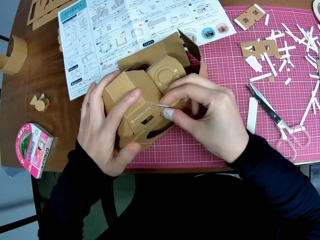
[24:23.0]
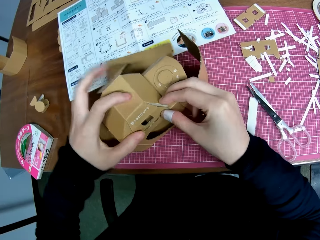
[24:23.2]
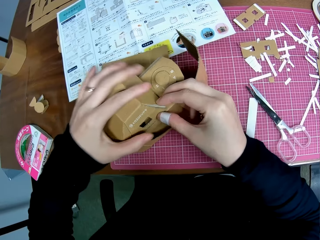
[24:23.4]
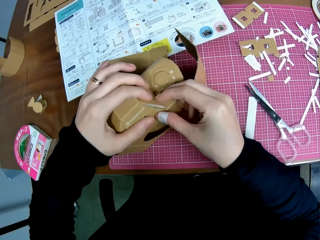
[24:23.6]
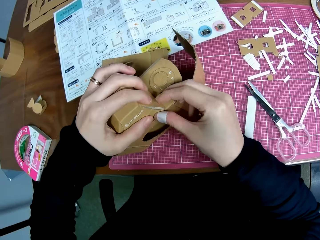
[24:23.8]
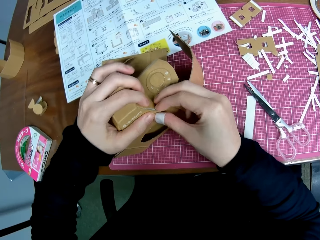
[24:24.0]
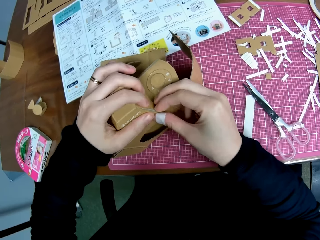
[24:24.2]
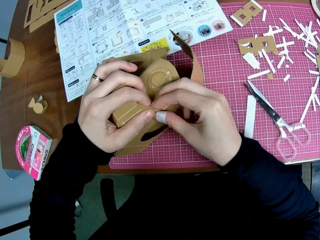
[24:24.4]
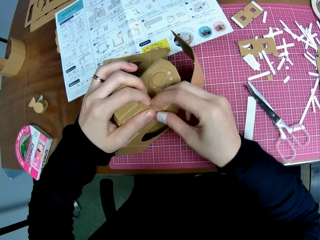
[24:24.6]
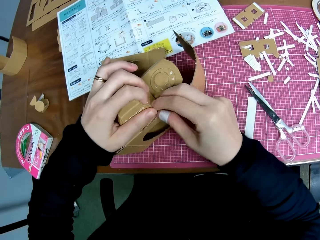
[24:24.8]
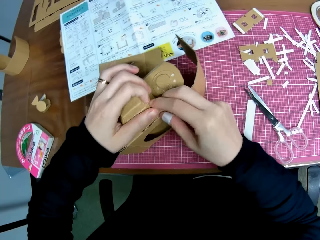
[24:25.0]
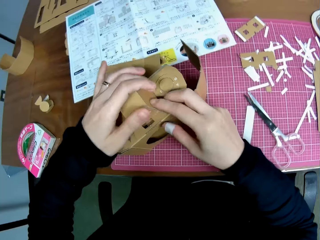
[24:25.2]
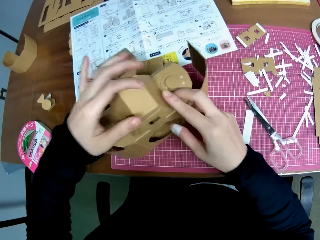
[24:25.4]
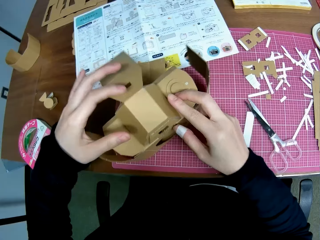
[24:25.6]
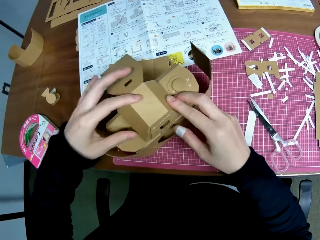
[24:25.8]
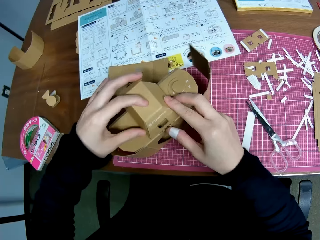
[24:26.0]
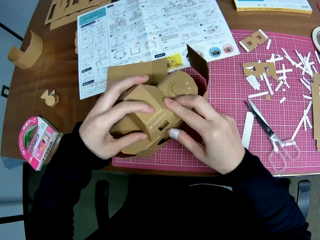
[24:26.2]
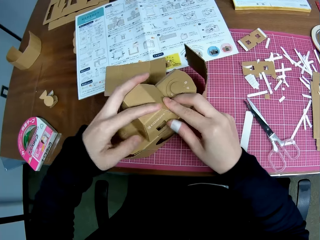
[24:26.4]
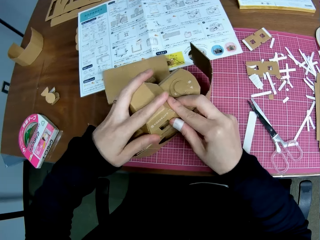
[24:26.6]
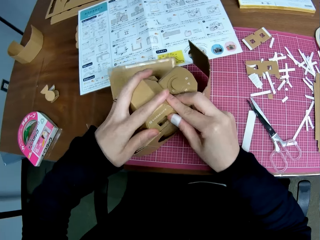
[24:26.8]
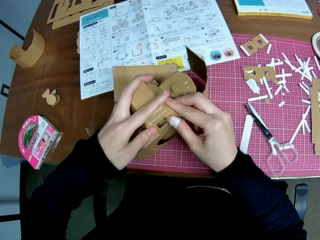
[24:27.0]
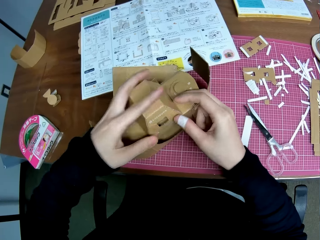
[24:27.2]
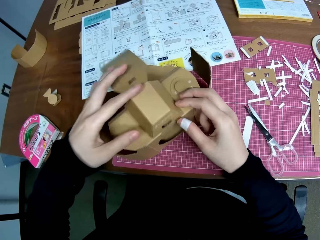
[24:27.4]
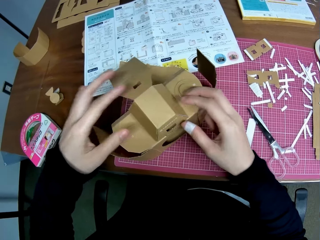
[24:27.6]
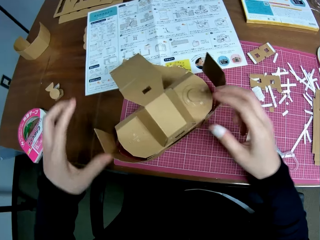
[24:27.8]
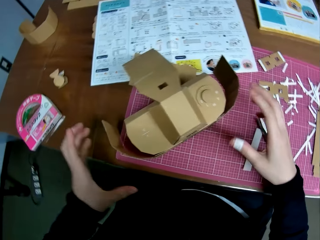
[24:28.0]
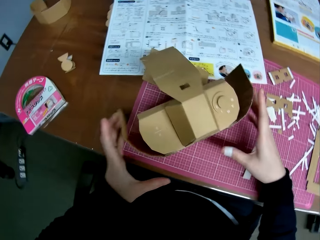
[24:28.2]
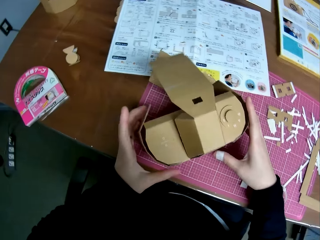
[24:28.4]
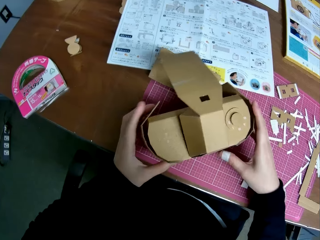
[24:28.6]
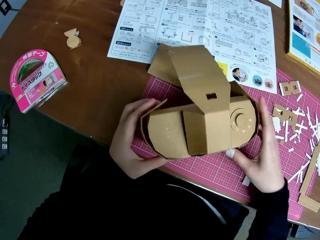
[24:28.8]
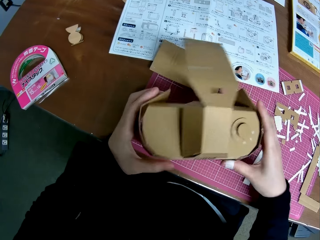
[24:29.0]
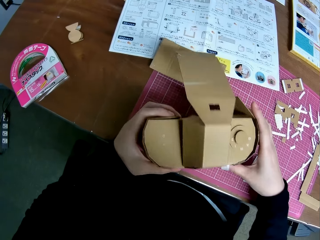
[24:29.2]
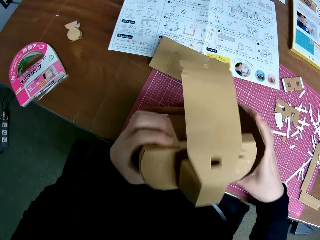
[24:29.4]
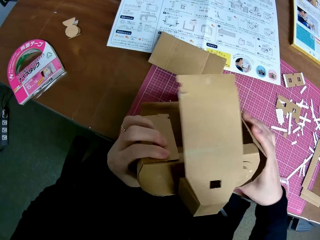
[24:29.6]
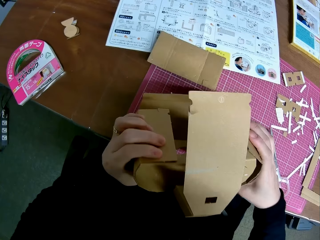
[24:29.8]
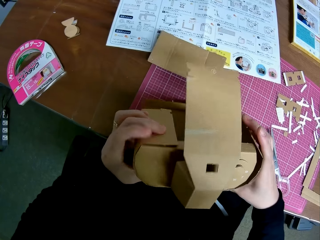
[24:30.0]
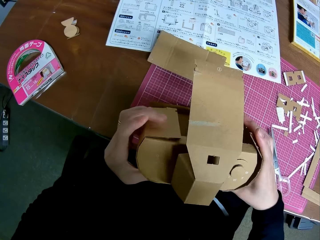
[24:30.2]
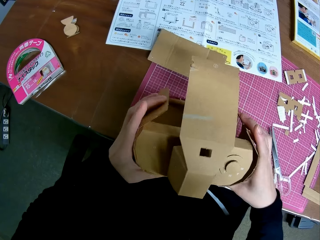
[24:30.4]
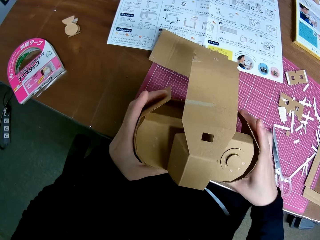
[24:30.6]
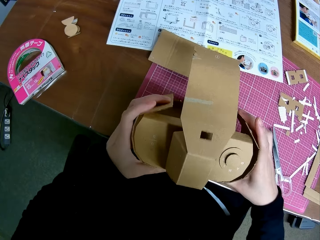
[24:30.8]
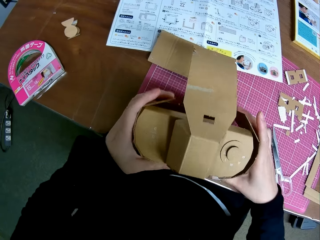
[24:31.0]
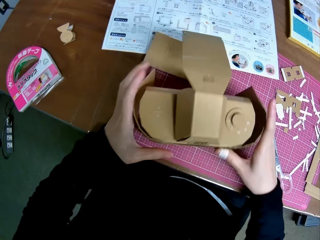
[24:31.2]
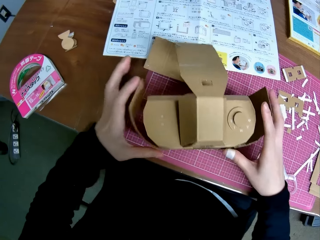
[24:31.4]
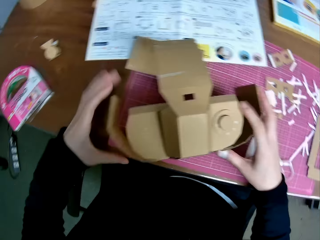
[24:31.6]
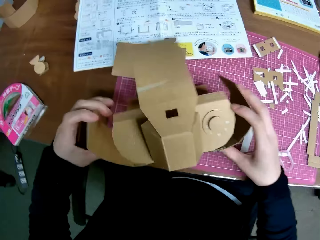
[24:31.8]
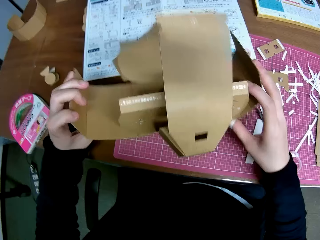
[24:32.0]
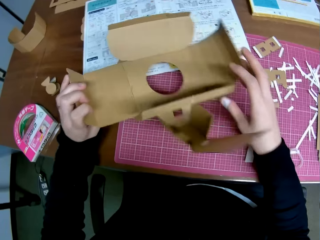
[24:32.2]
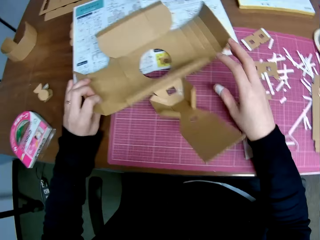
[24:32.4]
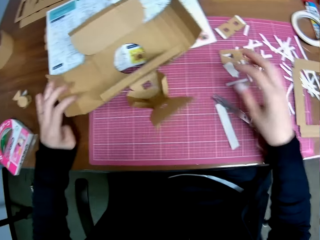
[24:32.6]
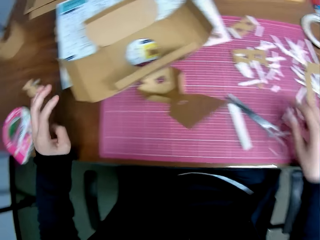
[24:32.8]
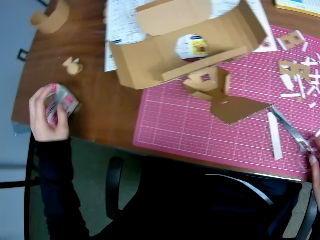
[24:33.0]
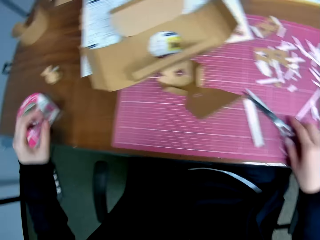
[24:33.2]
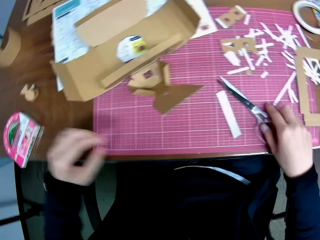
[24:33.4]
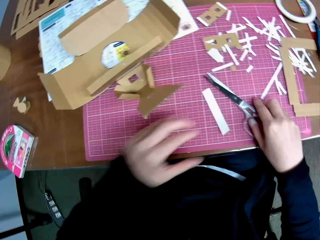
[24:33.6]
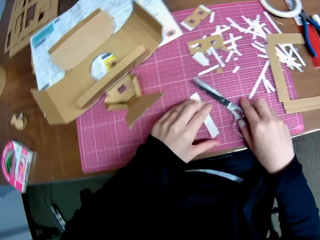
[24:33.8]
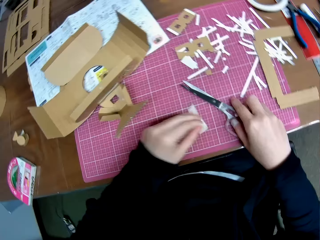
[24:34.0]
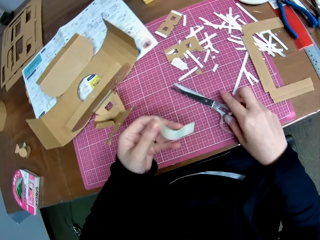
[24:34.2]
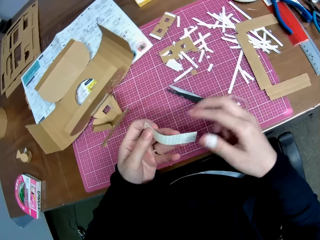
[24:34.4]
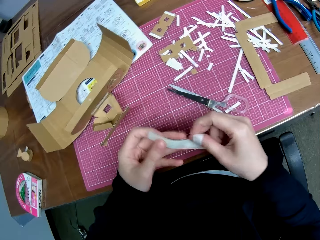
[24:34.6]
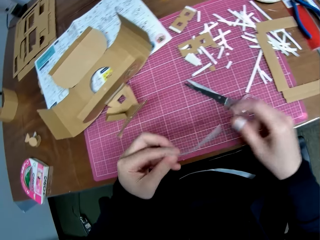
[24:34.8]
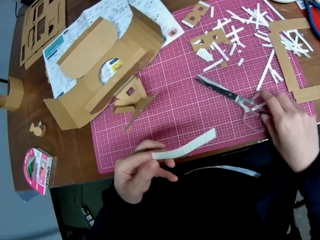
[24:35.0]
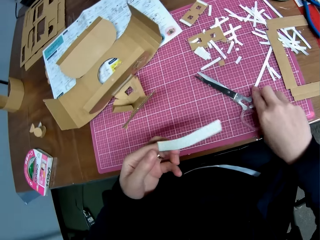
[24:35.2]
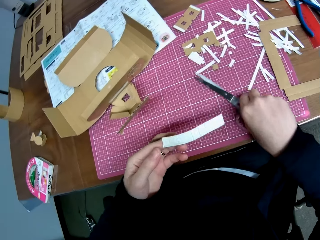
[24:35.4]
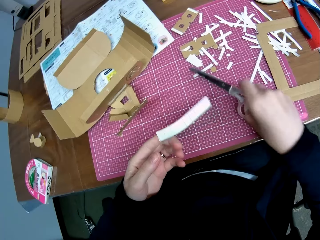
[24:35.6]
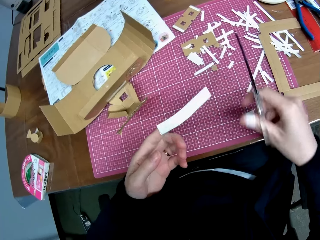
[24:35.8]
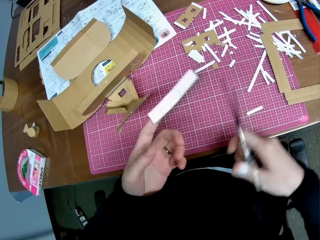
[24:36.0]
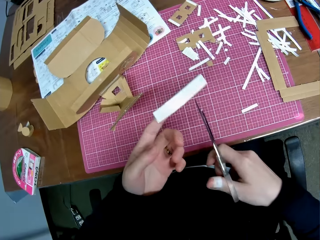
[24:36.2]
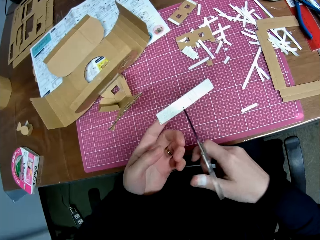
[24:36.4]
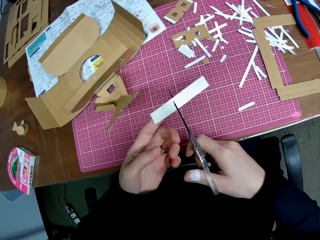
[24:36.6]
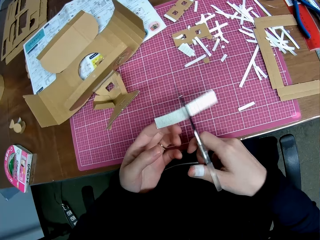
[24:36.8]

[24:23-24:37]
The camera wearer holds the cardboard camera model. They lift the cardboard camera model. They check the cardboard camera model. They place the cardboard camera model on the table. They open the cardboard camera model. They place the cardboard camera model on the table. They look around the table. They hold the scissors. They pick up a piece of the sellotape from the table. They hold the sellotape. They pick up the pair of scissors.

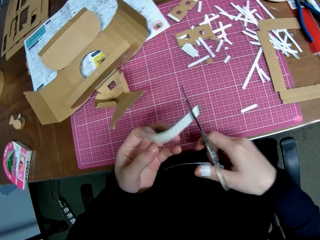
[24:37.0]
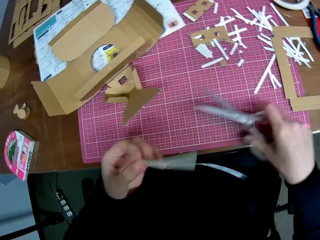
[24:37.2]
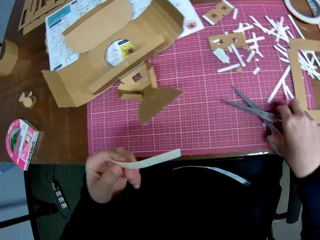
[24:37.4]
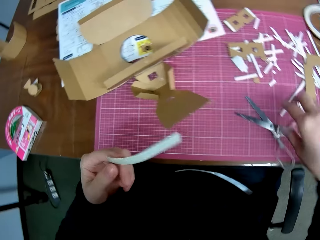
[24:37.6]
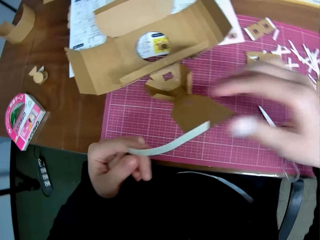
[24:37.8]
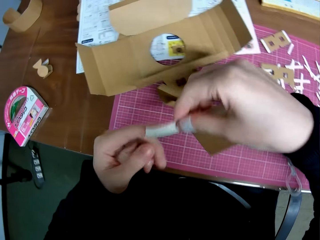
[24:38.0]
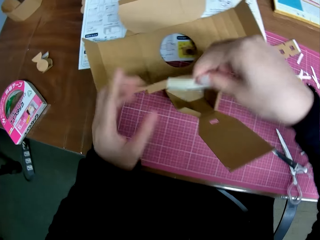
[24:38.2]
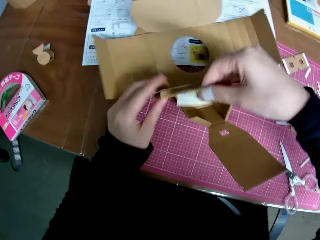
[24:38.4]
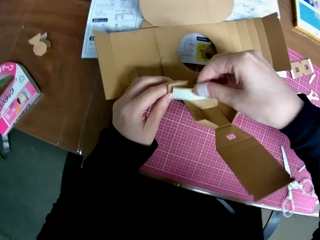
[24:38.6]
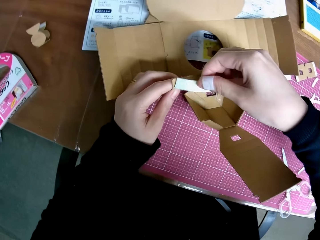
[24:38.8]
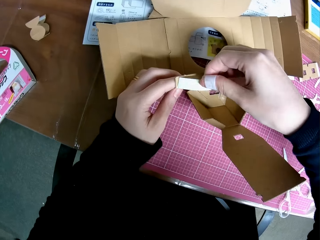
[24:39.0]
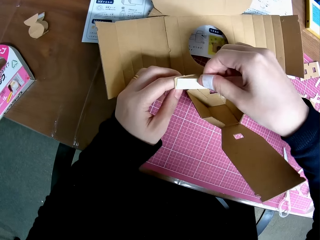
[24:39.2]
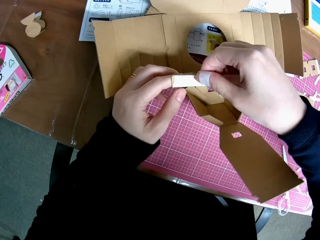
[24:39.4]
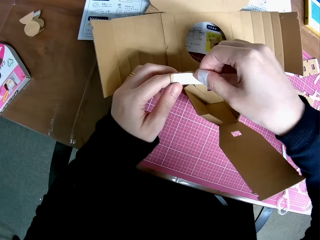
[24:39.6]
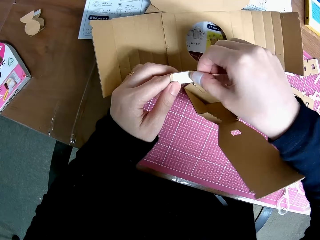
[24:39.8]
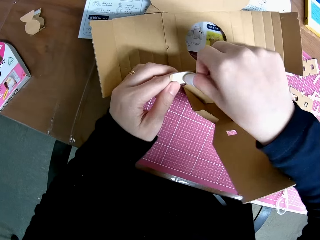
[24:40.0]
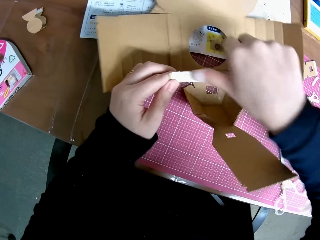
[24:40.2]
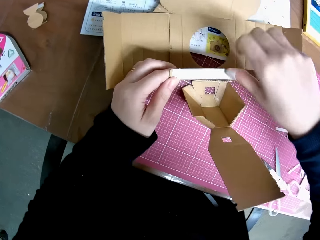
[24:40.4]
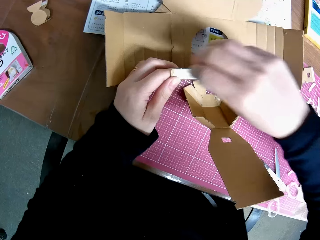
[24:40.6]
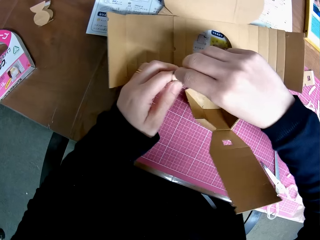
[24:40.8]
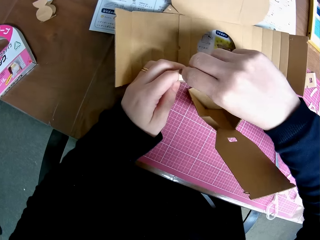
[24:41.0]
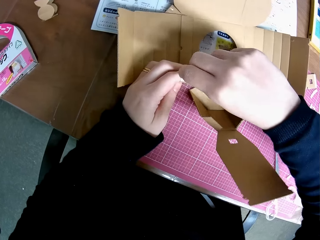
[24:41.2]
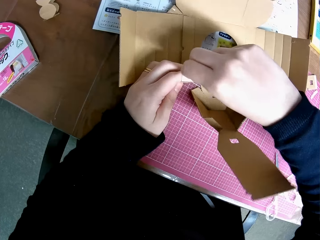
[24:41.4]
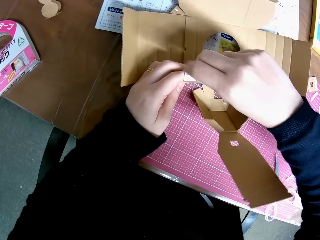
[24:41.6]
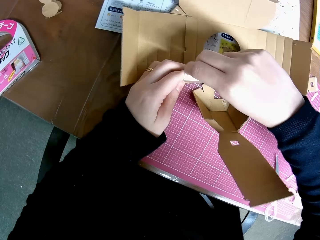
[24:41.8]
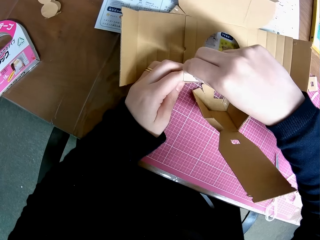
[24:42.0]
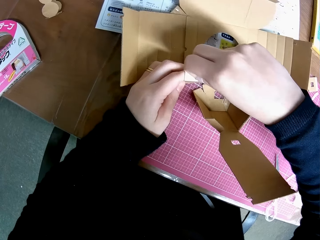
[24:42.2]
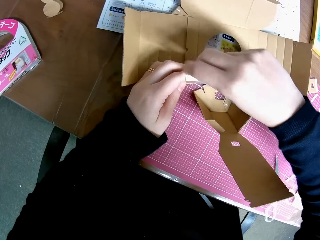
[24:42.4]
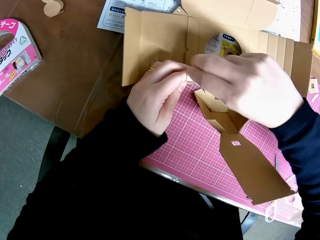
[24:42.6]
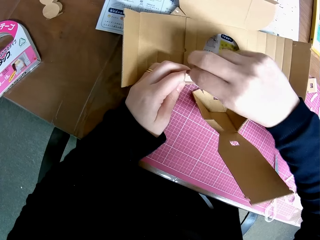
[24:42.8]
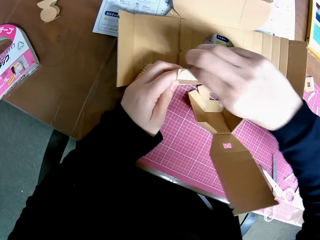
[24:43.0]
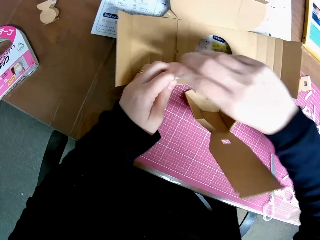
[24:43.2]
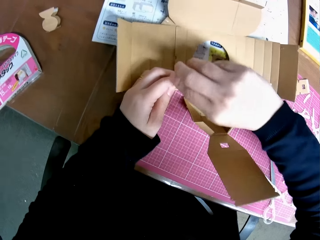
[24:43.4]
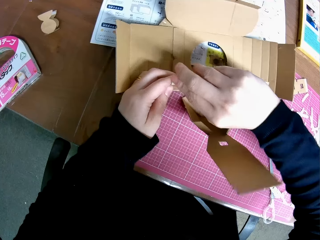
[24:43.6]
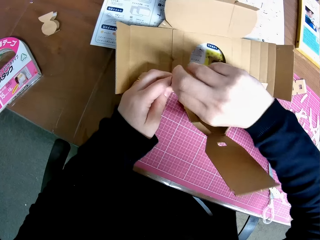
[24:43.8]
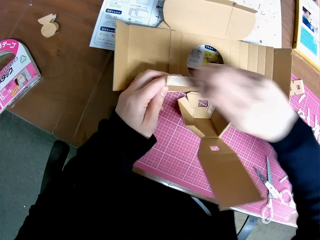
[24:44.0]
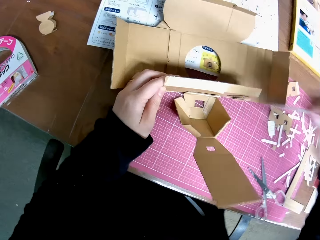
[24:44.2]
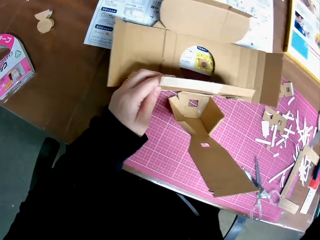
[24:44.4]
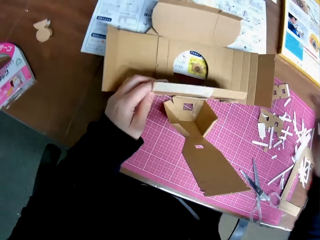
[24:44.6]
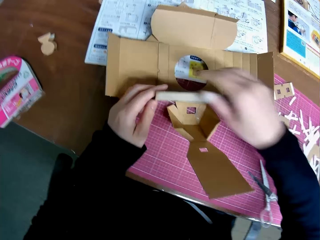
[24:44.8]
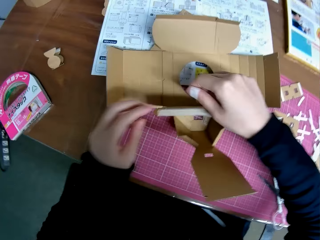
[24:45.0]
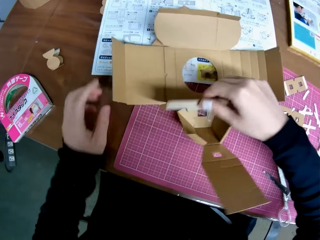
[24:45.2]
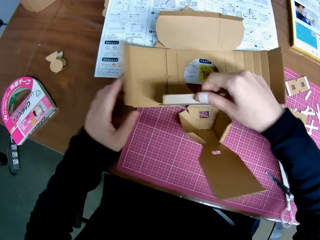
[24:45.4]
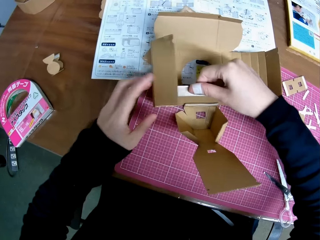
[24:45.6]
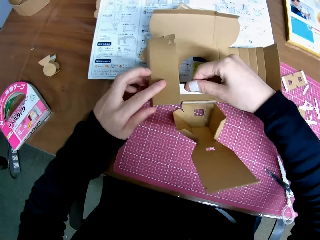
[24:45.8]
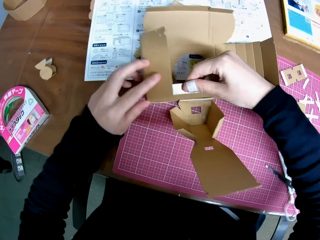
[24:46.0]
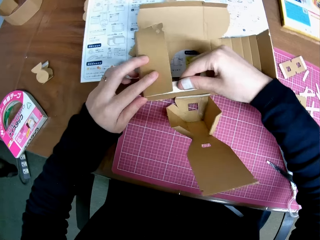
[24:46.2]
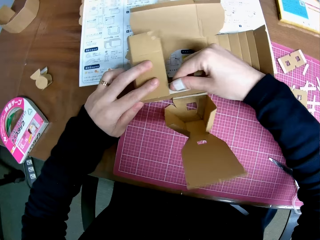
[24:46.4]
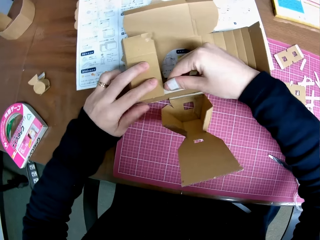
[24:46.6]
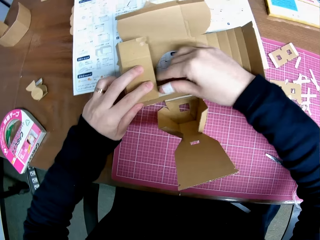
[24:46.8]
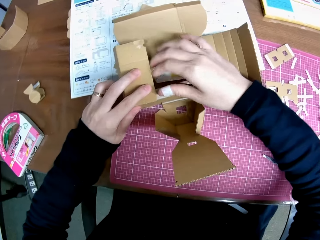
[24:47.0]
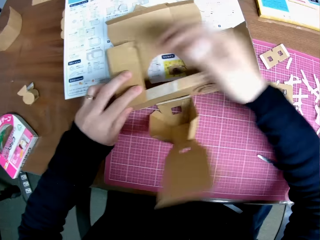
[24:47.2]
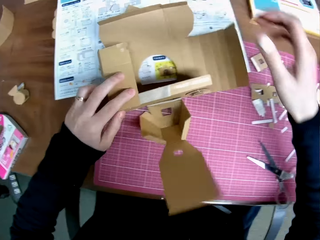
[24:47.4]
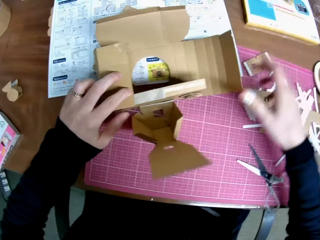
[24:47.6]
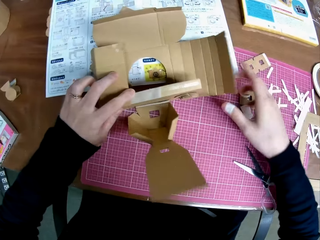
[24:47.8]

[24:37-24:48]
The camera wearer places the scissors on the sellotape. He places the scissors on the table. He holds the sellotape. He places the sellotape on the cardboard camera model. He removes the sellotape on the cardboard camera model with his right hand. He places the sellotape on the table. He joins the cardboard camera model. He sticks the carton to the seal.
